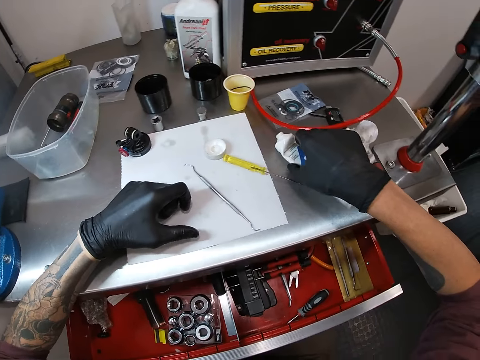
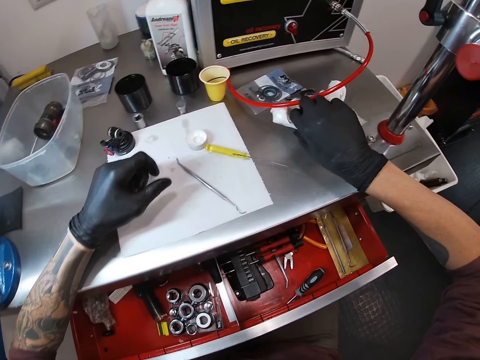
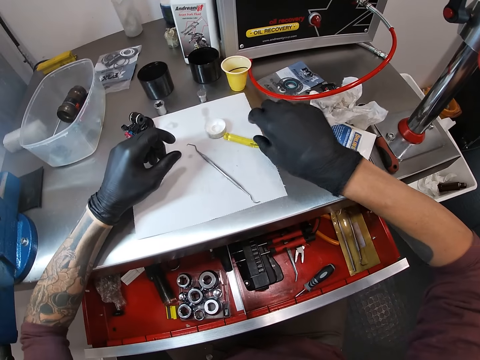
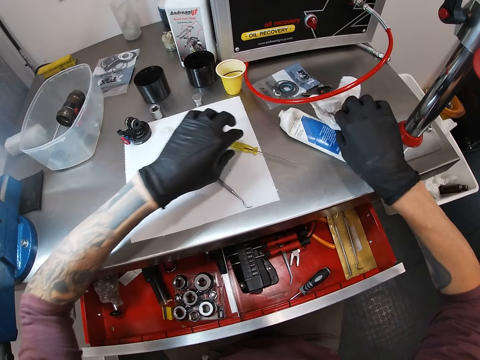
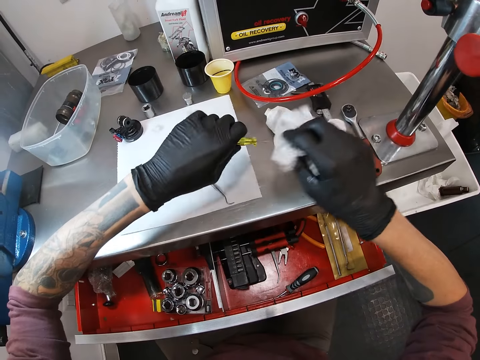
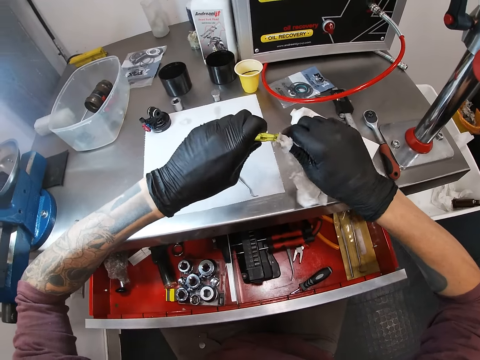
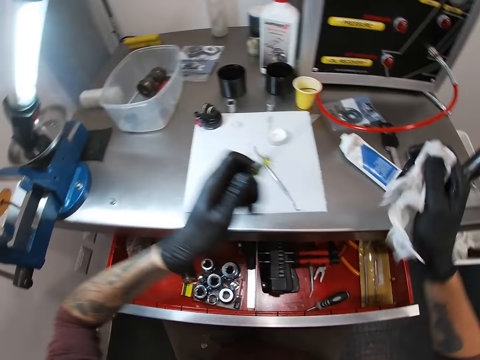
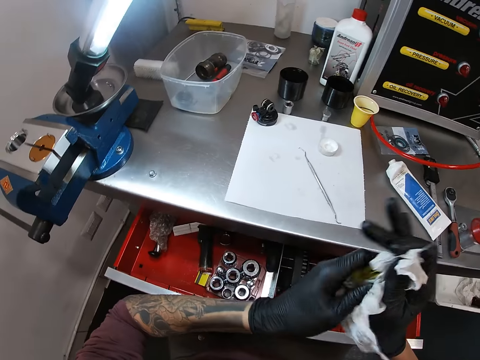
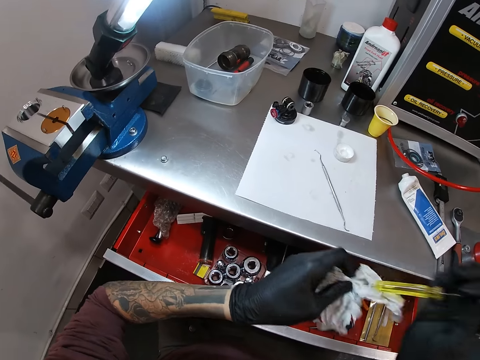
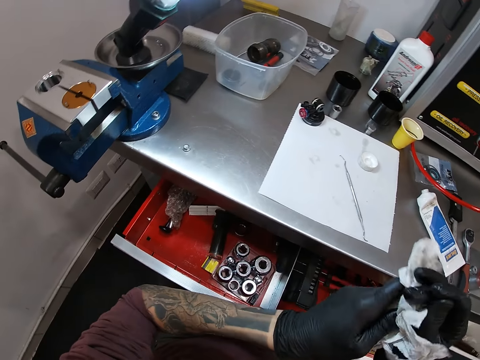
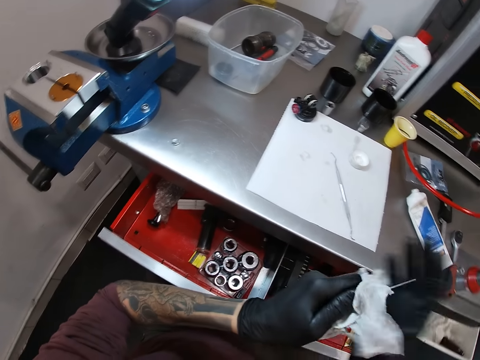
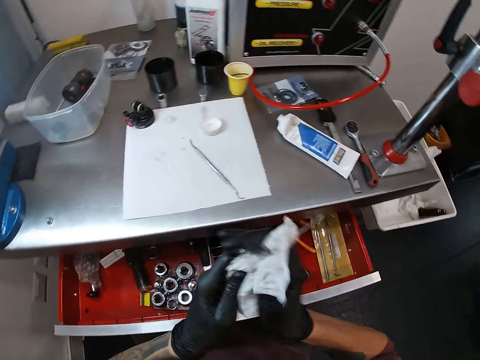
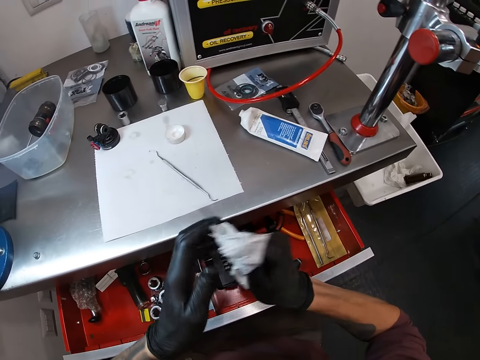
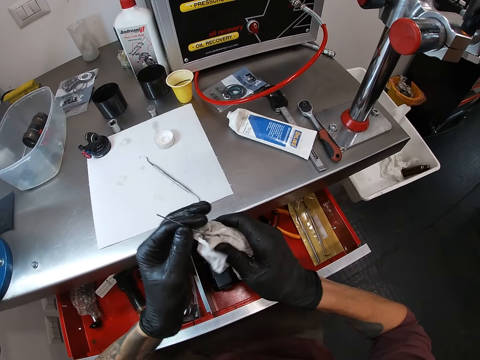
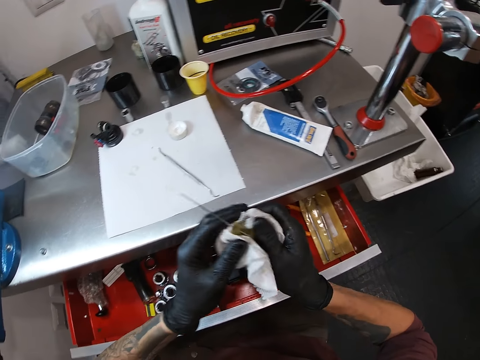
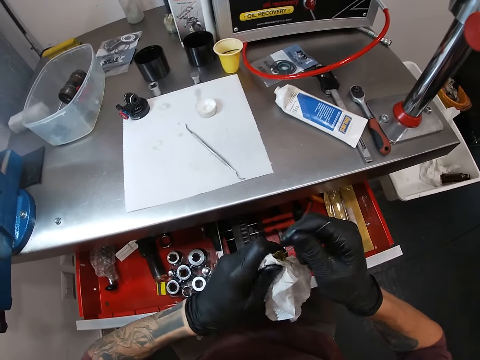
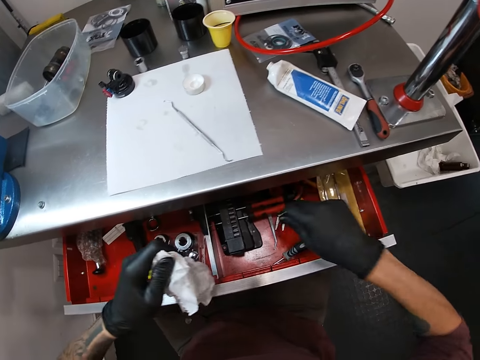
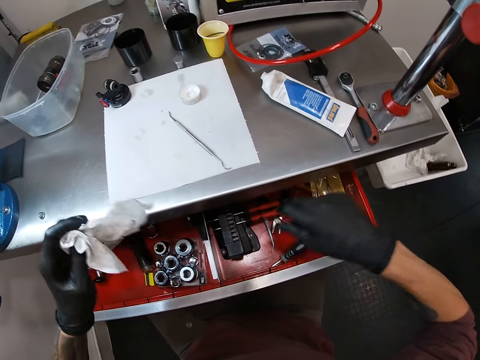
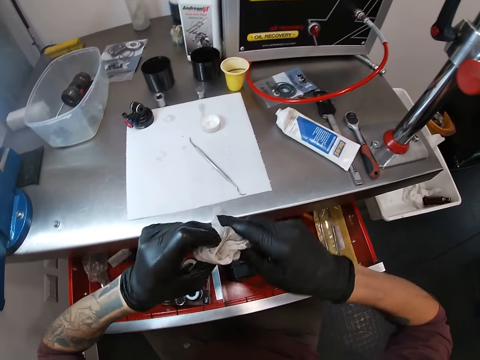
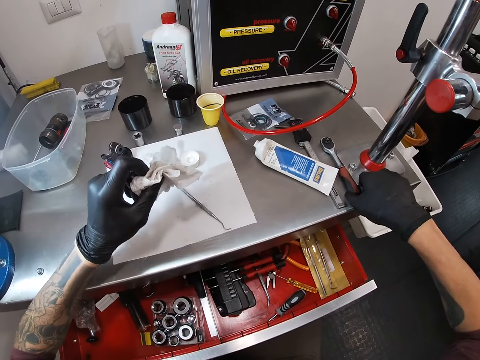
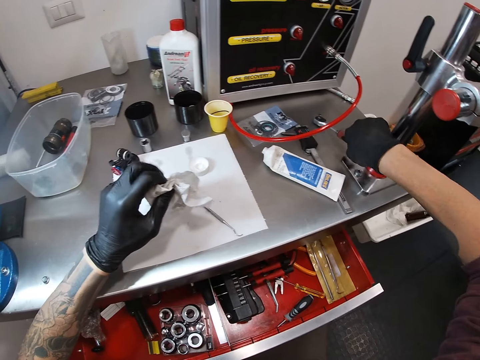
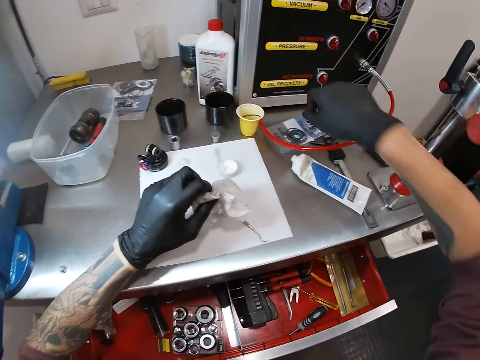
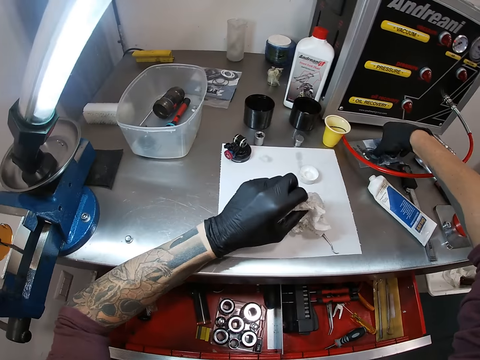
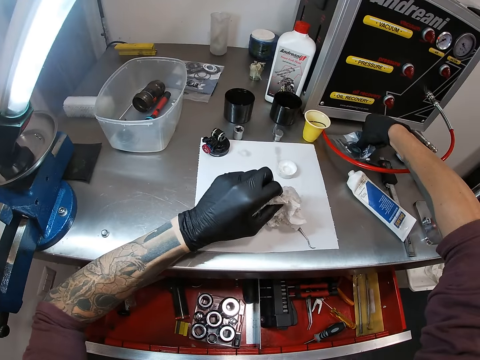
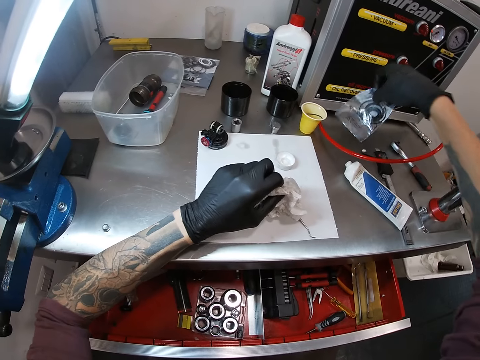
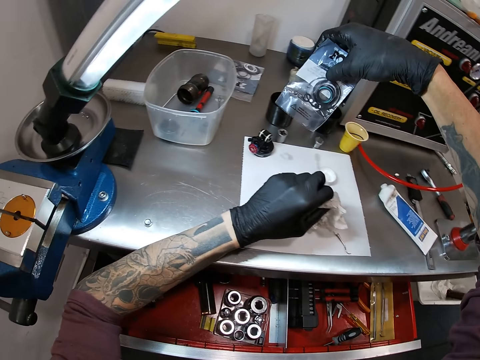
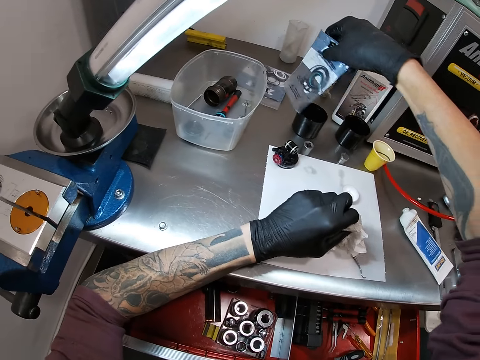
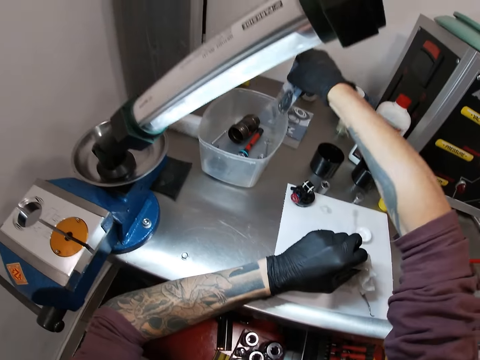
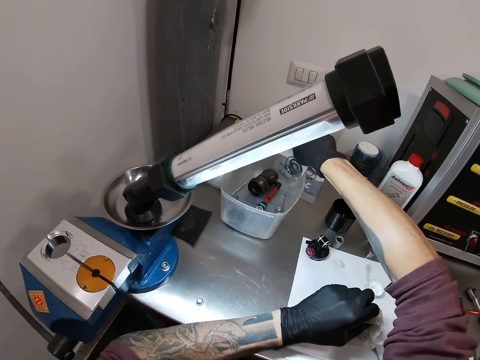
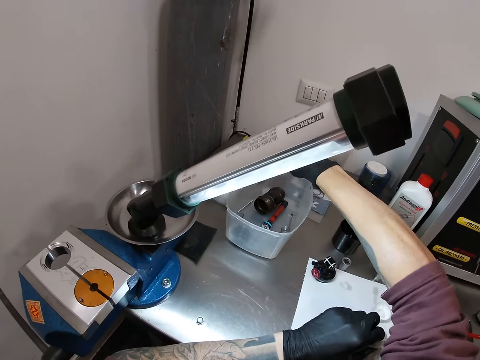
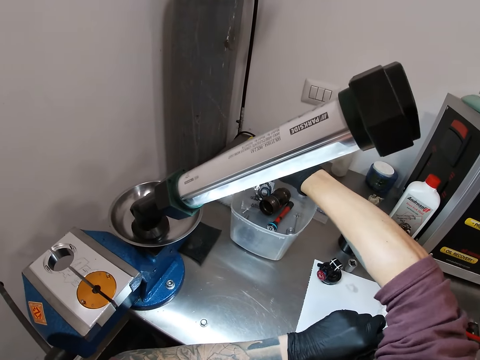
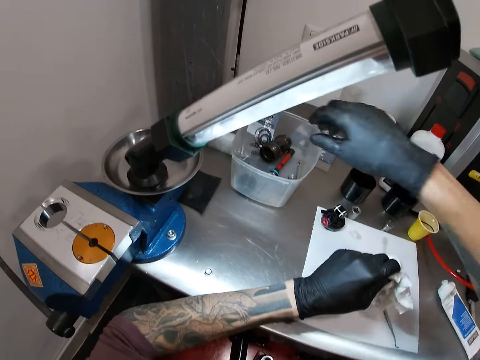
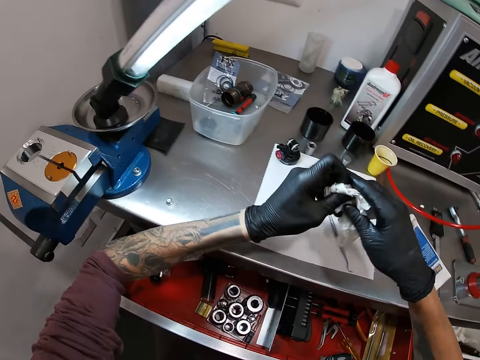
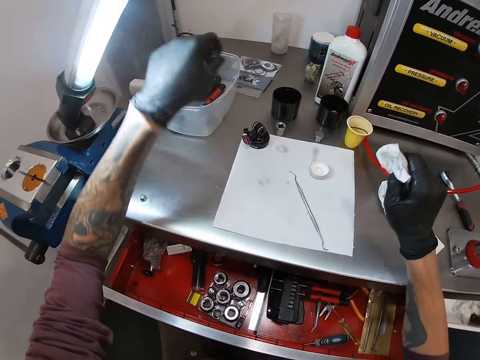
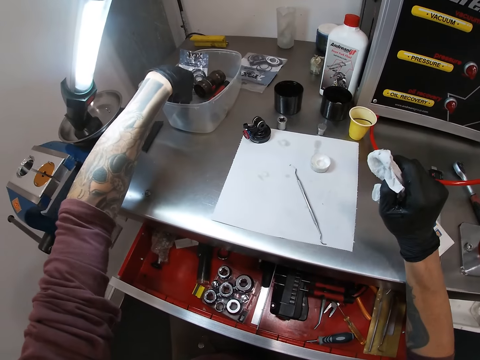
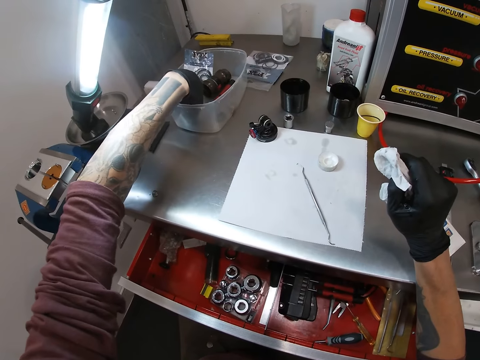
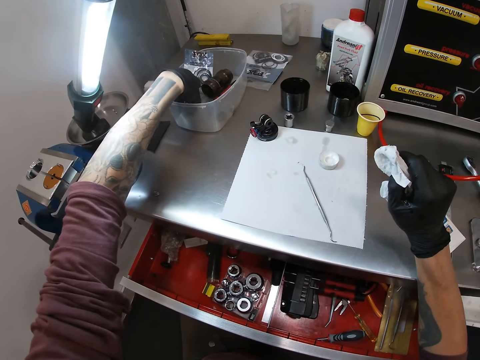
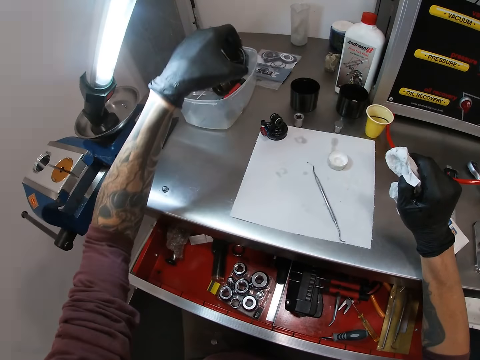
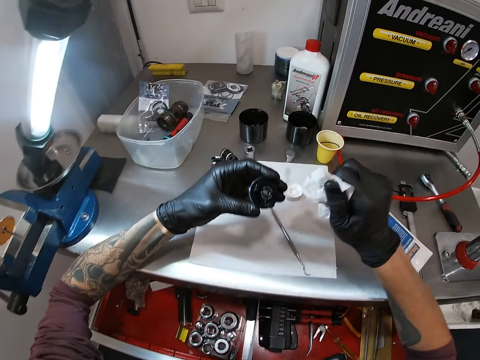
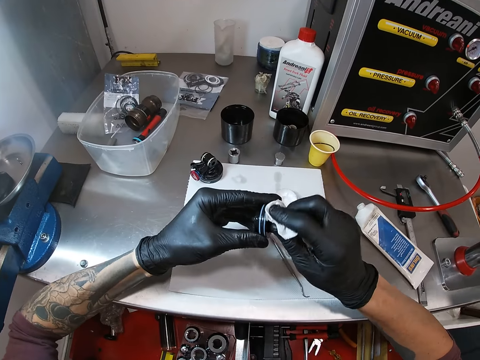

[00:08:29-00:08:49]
The camera wearer touches the glue can or tube on the table. He picks up the tube on the table with his right hand. He drops the tube on the table with his right hand. He picks up the tissue paper on the table with his right hand. He picks up the screwdriver on the table with his left hand. He cleans the screwdriver with the tissue paper in his right hand. He passes the tissue paper to his left hand with his right hand. He drops the screwdriver inside a drawer with his right hand. He moves a spanner on the table. He picks up the spanner on the table with his right hand. He drops the spanner on the table with his right hand. He picks up a pack on the table with his right hand. He drops the pack inside a container with his right hand. He passes the tissue paper to his right hand with his left hand. He picks up a bolt or cylinder head from the container with his right hand. He wipes the cylinder head with the tissue paper.

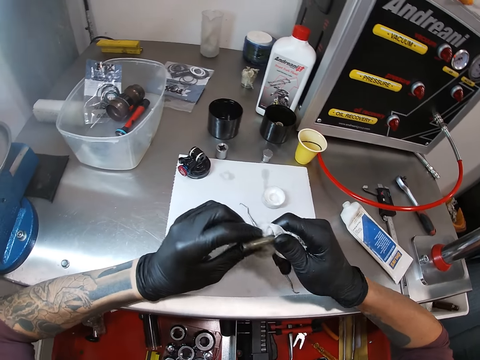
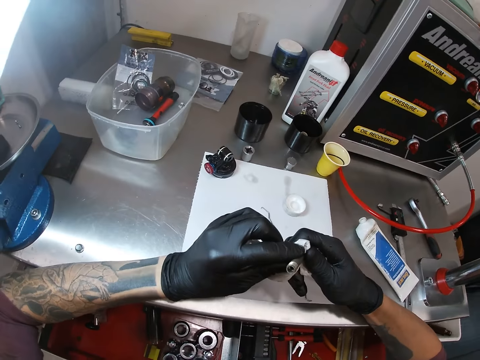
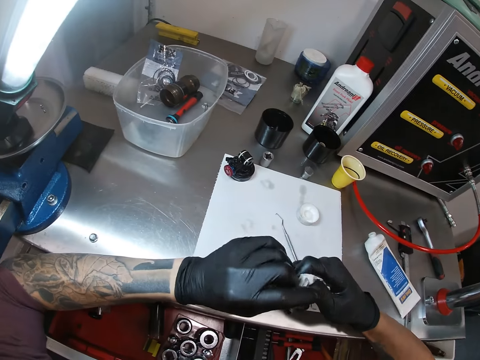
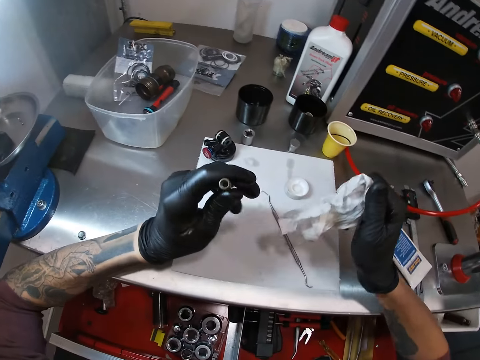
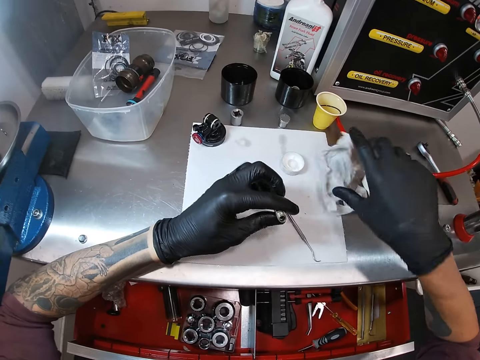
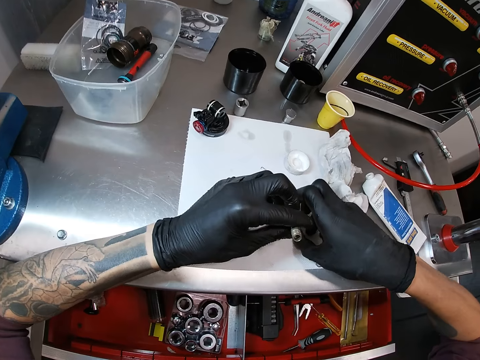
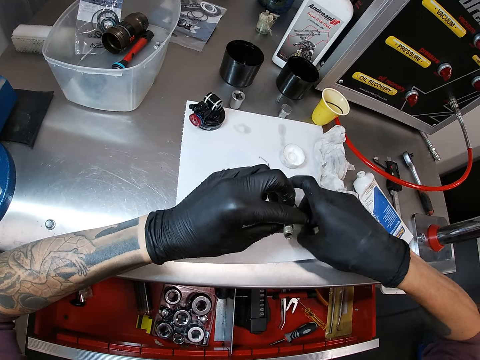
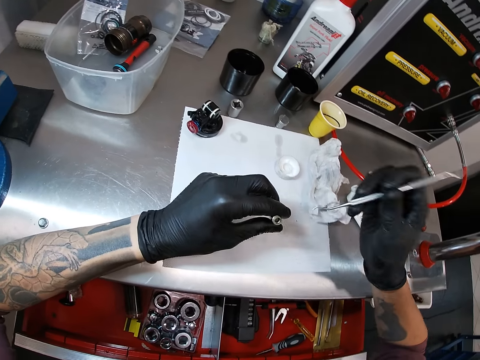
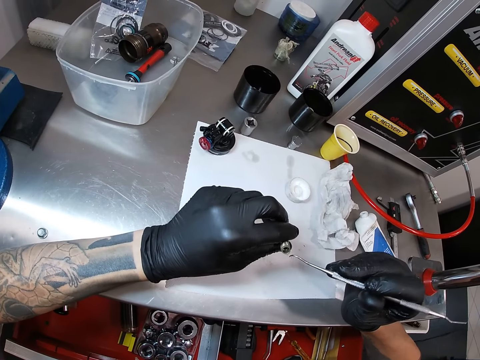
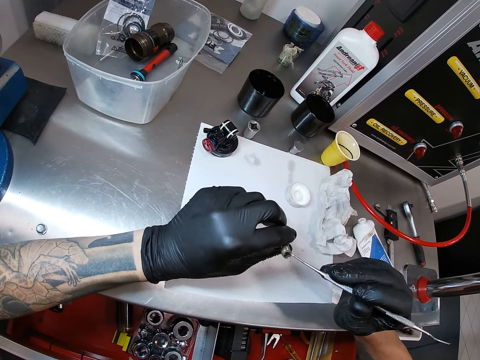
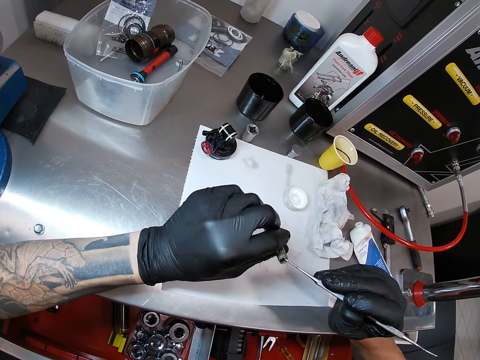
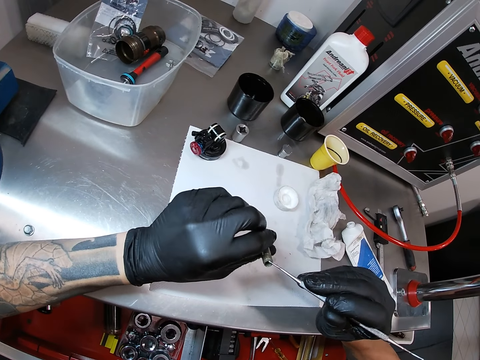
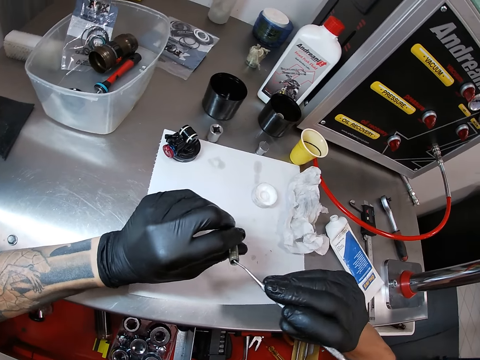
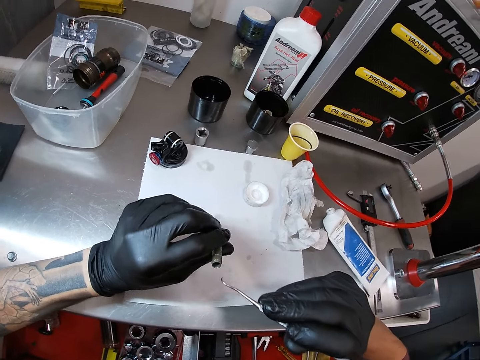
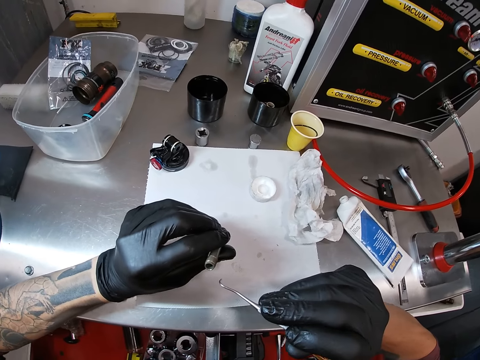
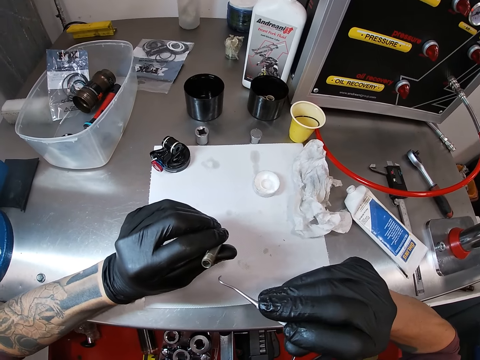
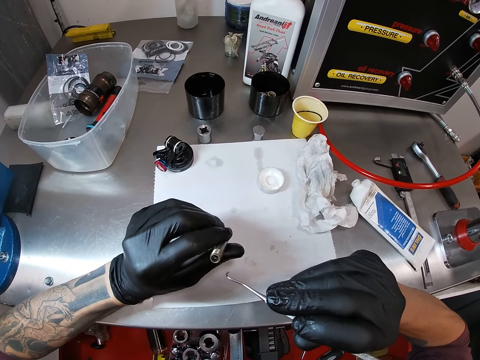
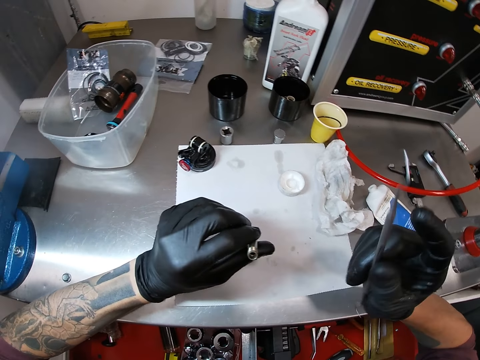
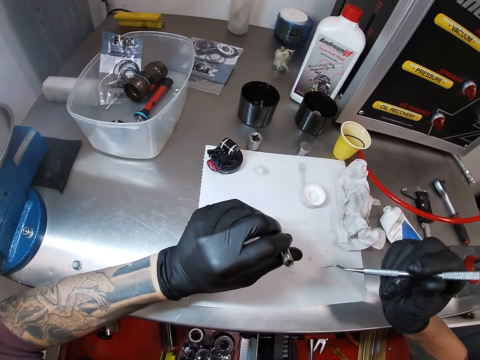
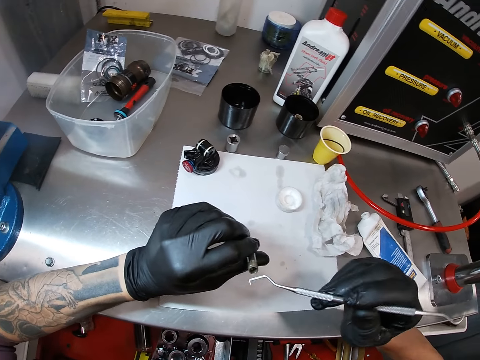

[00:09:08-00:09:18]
The camera wearer drops the tissue paper on the table with his right hand. He picks up the scriber or removal hook on the table with his right hand. He cleans the bolt tube with the removal hook. He touches the pipe with the scriber in his right hand. He removes the scriber from the pipe with his right hand. He overturns the curette.
